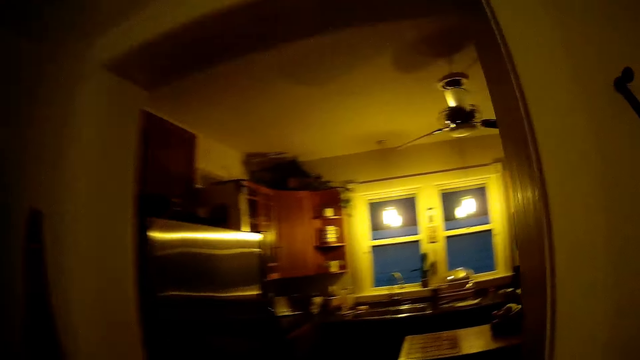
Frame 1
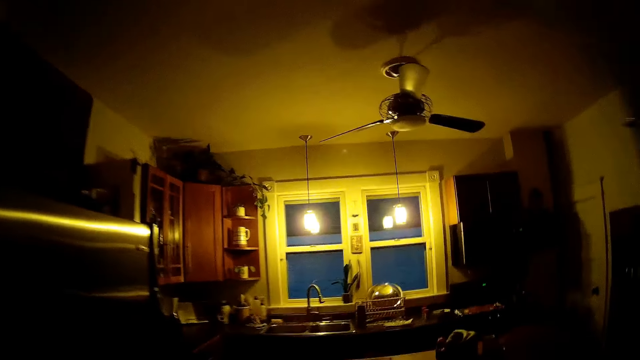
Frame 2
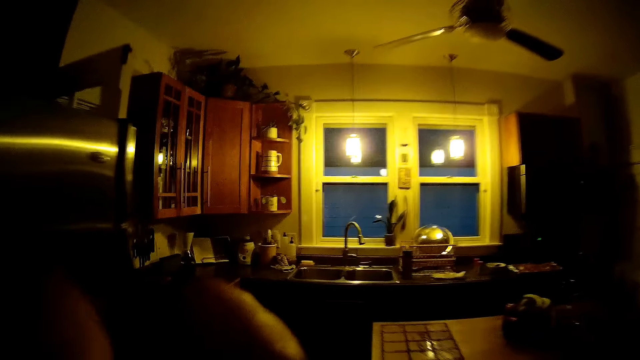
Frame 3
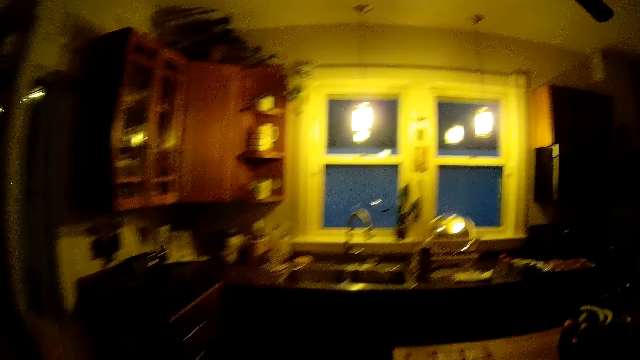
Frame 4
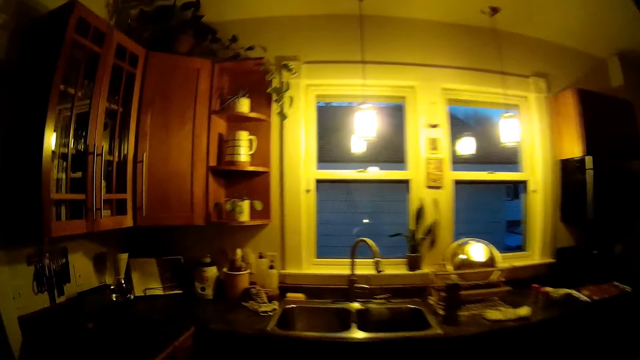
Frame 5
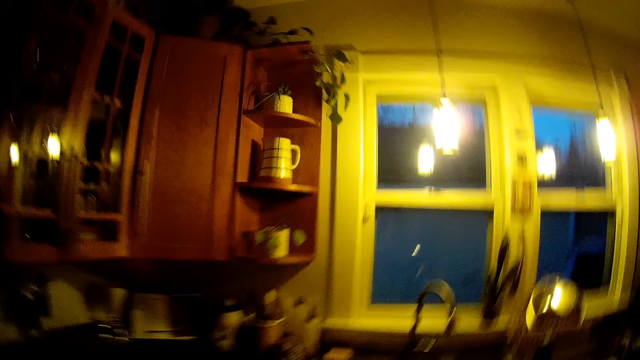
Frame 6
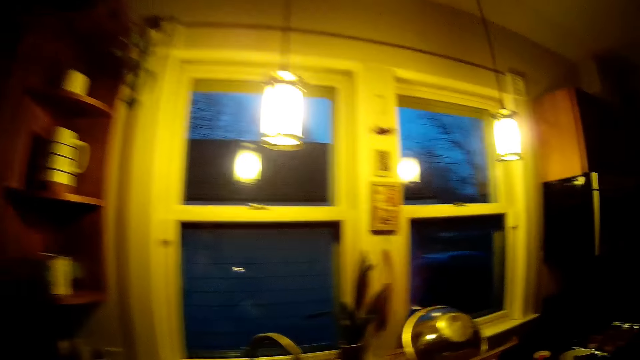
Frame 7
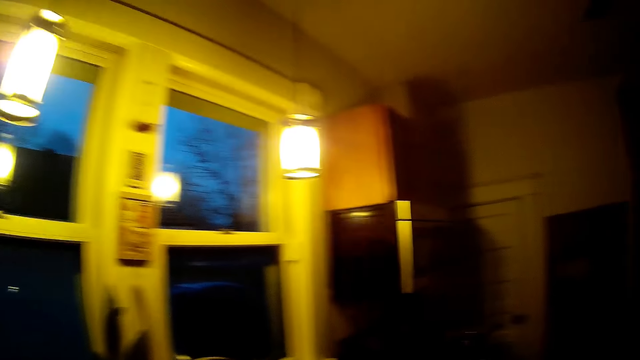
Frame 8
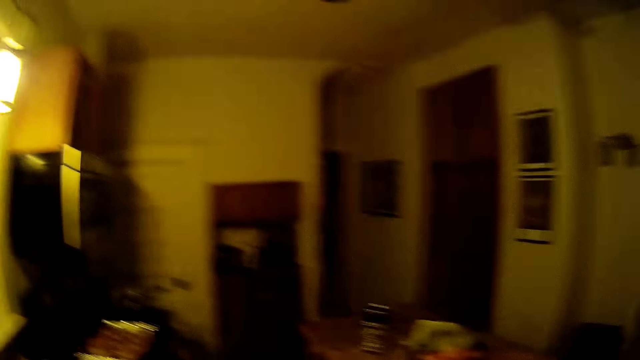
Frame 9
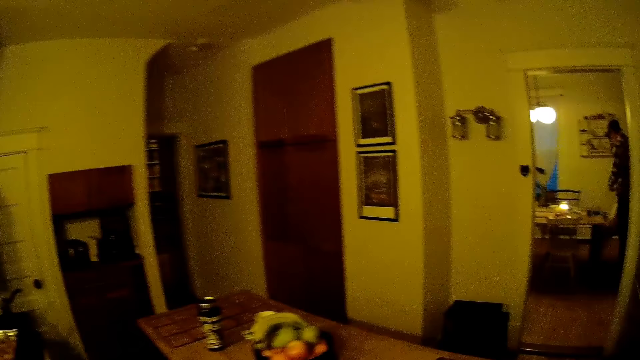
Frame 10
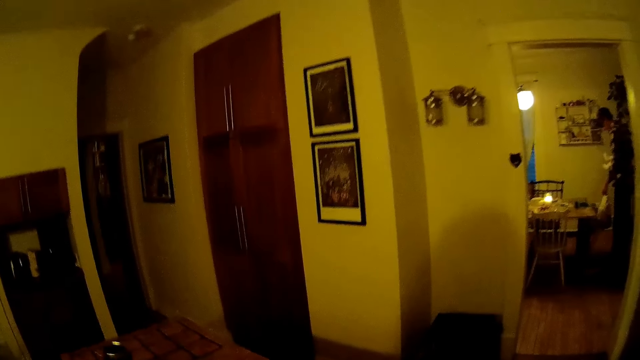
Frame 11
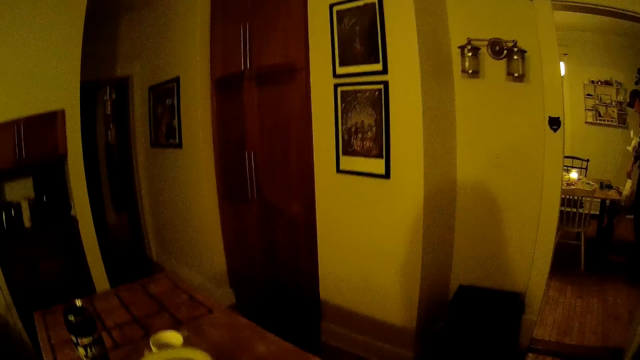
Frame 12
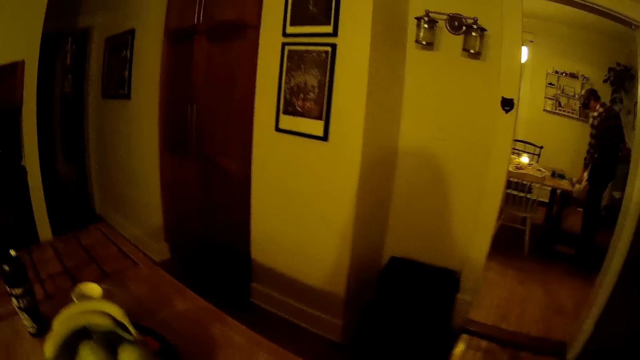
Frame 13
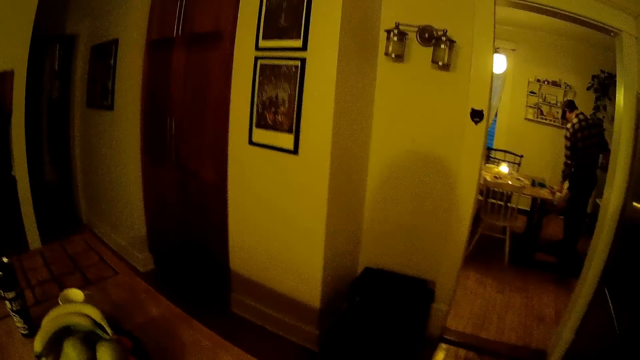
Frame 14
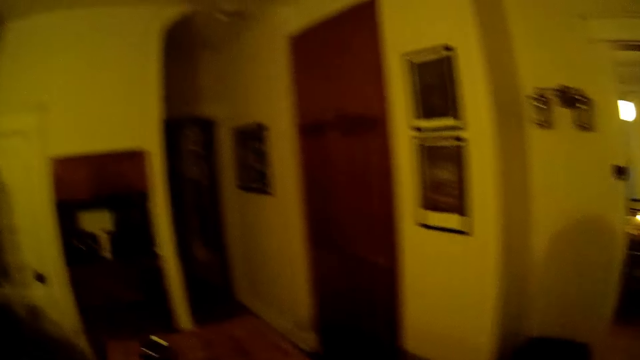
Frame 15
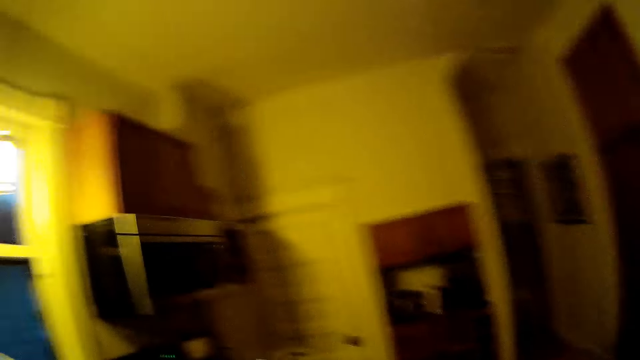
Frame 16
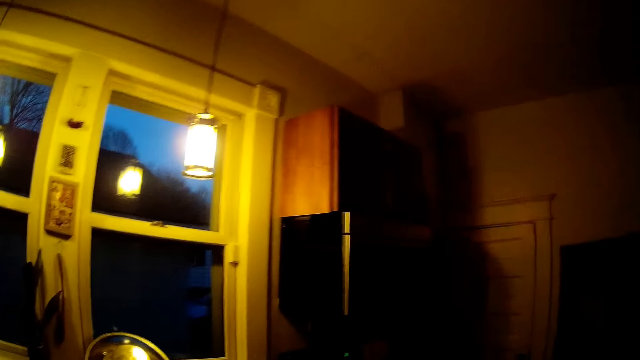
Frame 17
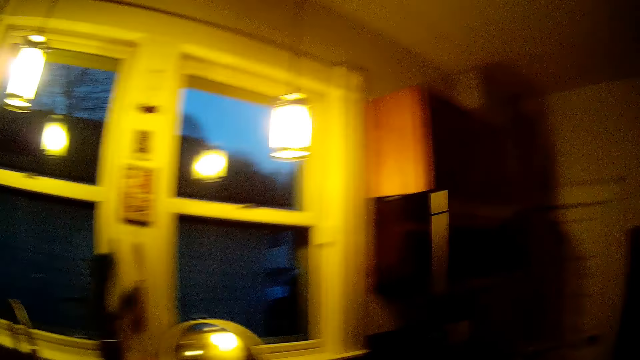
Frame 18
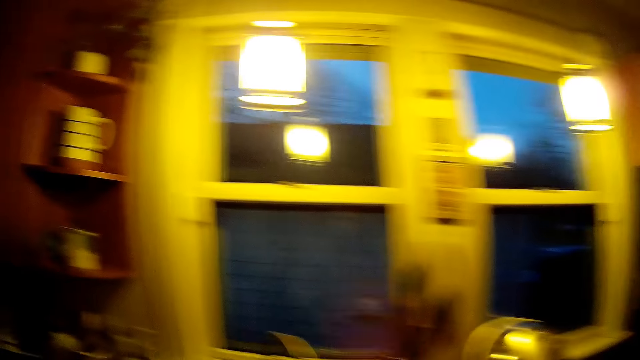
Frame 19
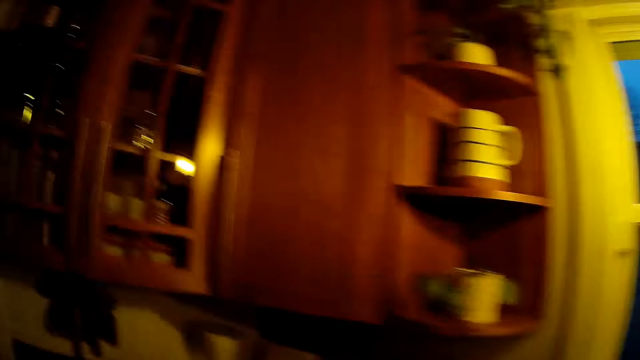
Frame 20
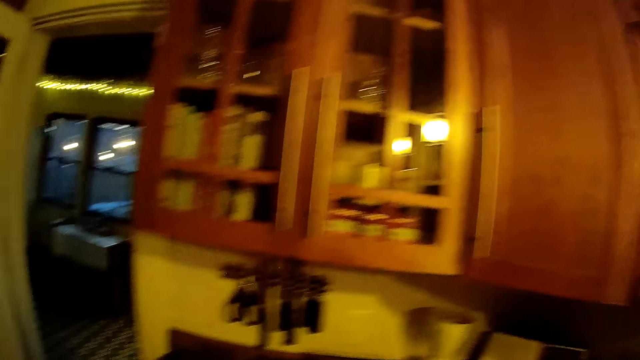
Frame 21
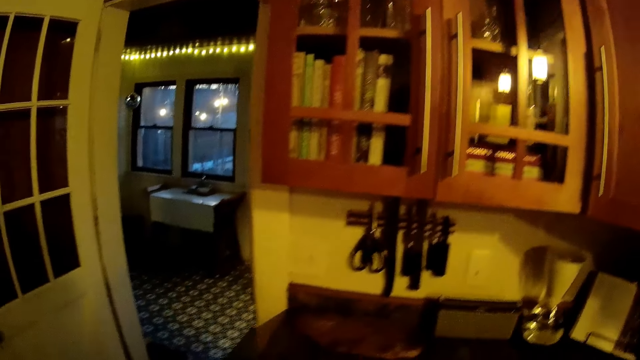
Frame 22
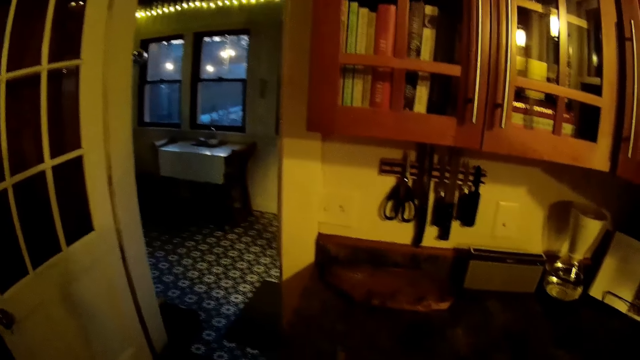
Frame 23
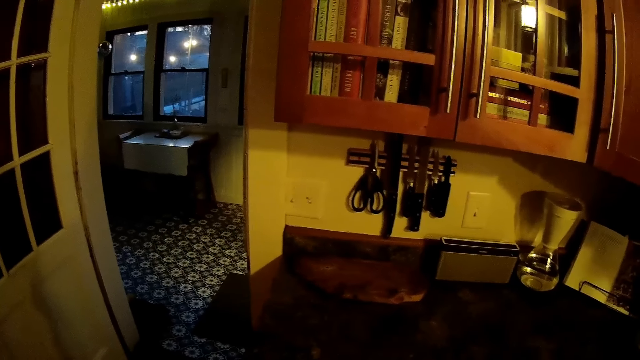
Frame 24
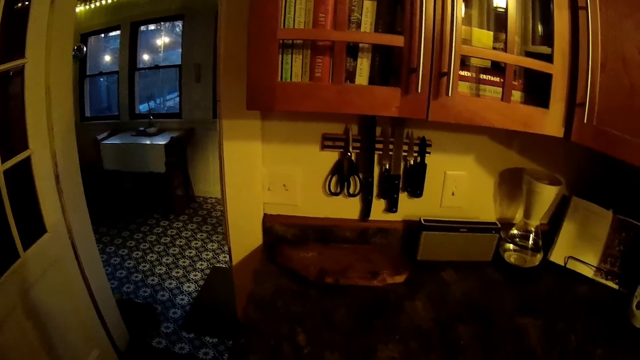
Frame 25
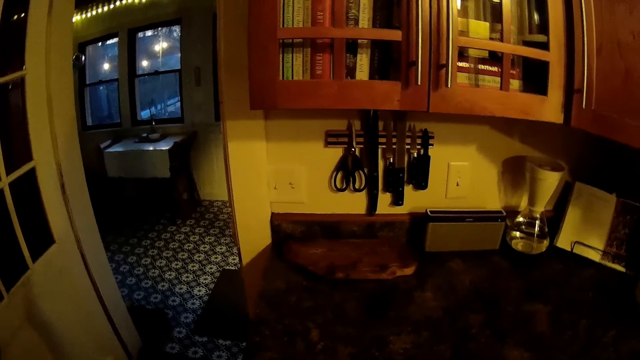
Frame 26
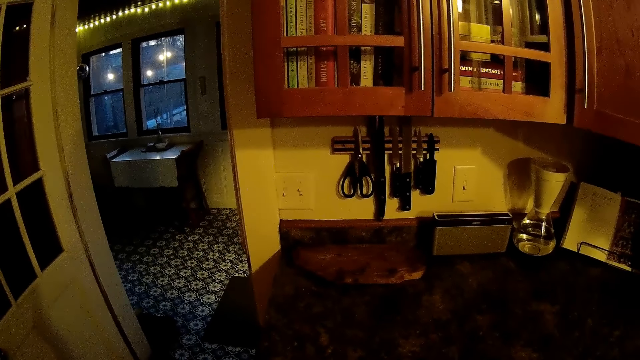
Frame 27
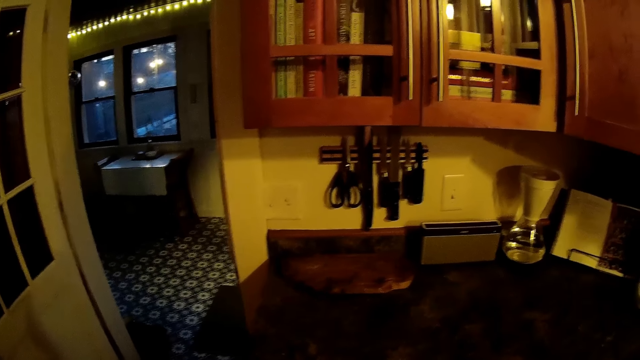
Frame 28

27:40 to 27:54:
The camera wearer walks on the floor. She adjusts the glasses with her right hand. She stands on the floor. She walks on the floor. She stands on the floor.

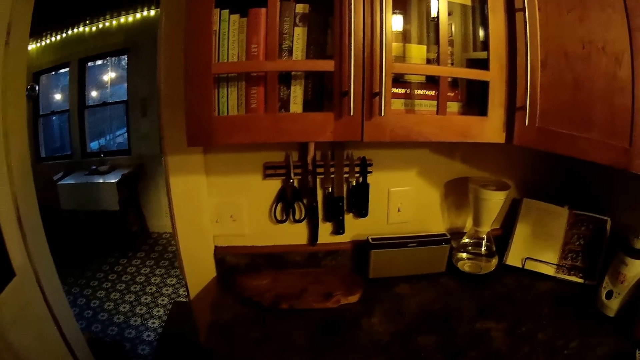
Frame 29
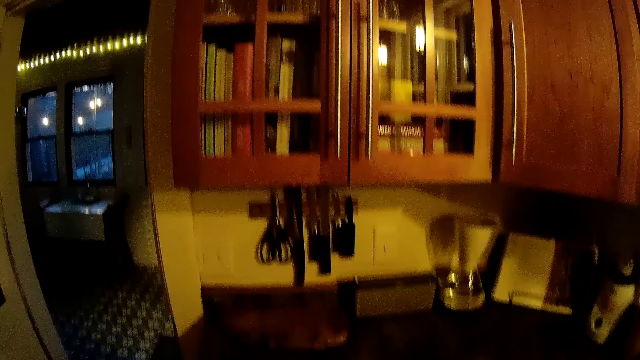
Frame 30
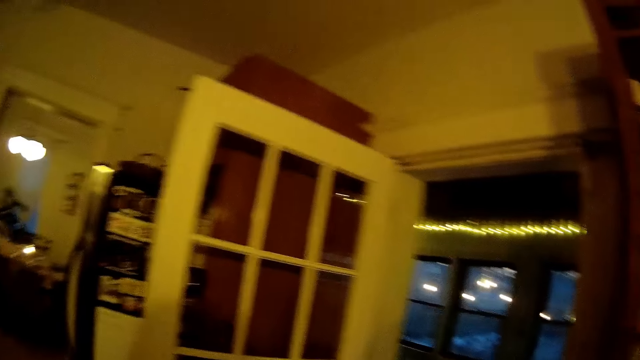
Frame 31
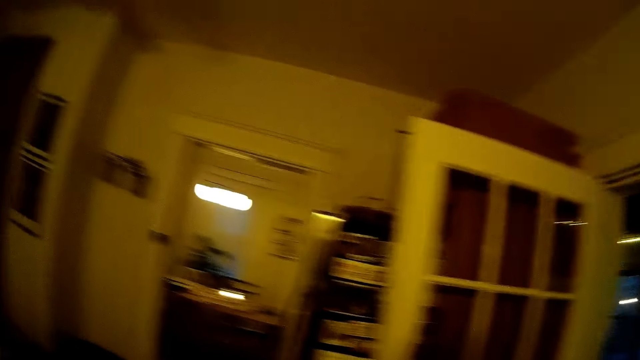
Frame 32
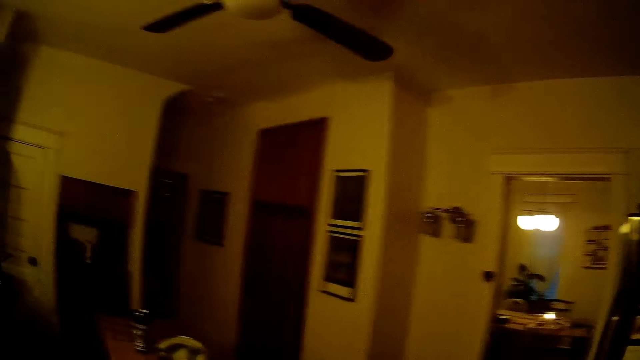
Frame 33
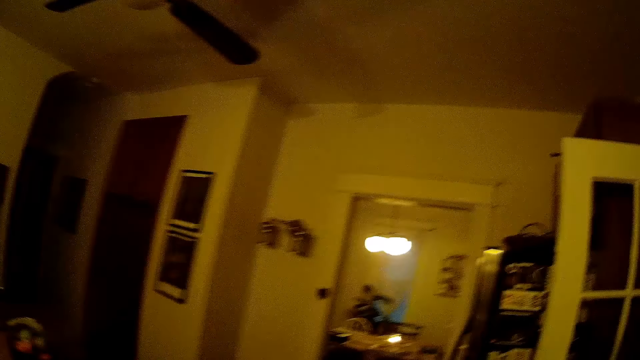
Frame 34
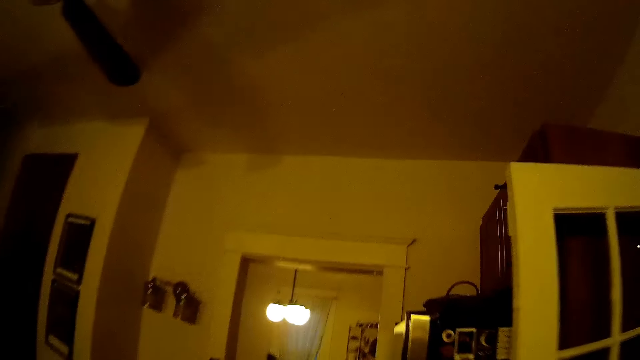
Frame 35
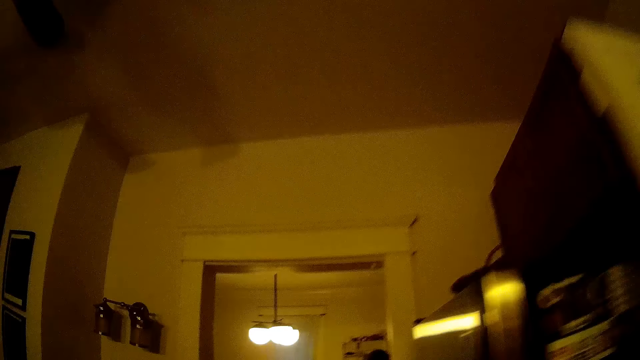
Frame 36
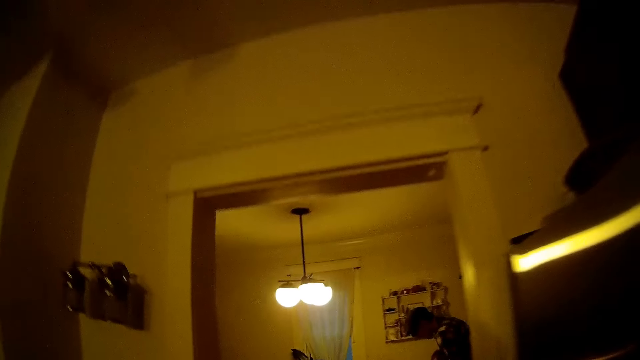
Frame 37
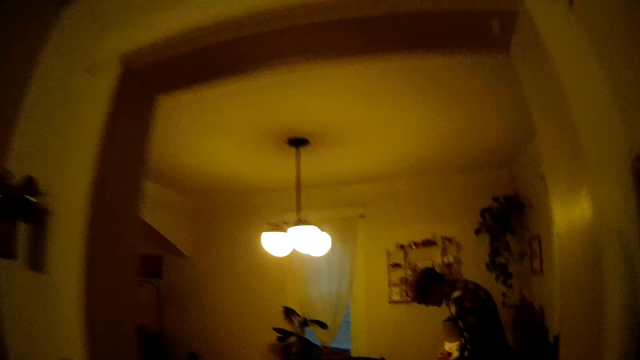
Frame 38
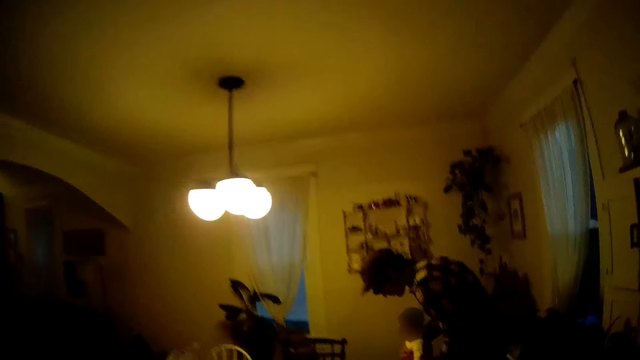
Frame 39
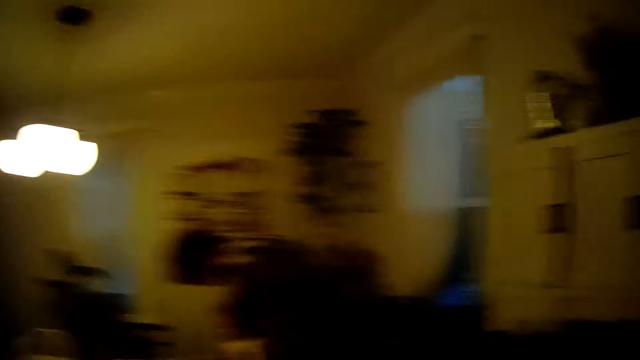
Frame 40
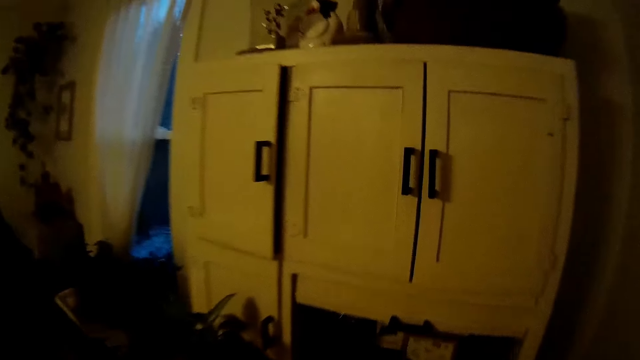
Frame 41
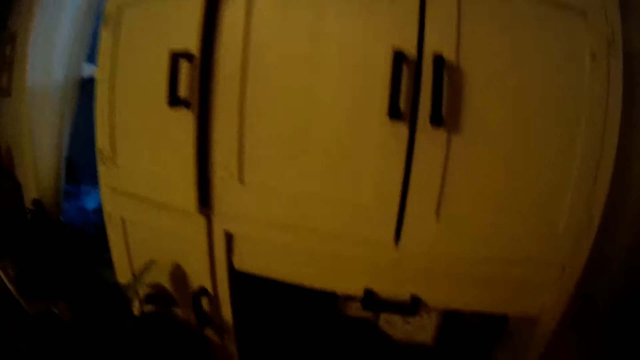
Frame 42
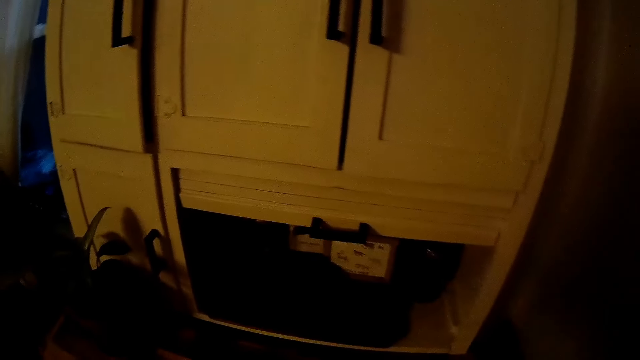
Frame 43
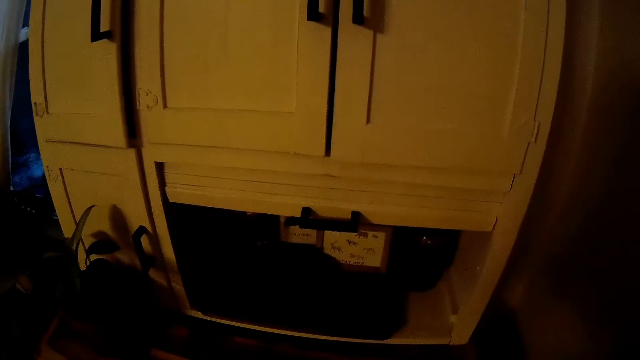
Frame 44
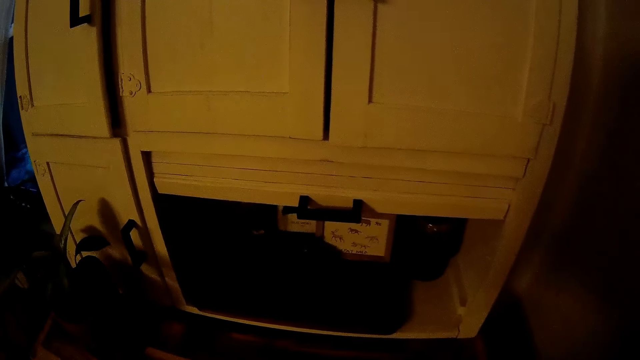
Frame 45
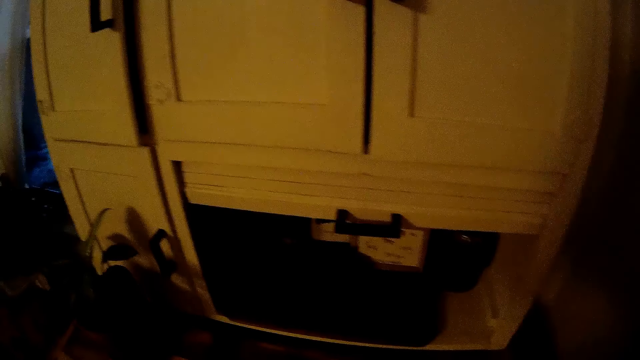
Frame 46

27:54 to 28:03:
The camera wearer walks on the floor. A man stands on the floor. The camera wearer stands on the floor.
